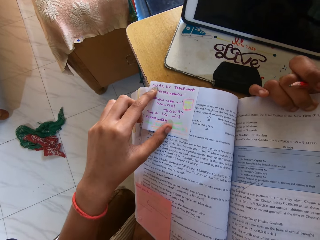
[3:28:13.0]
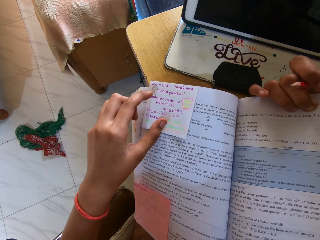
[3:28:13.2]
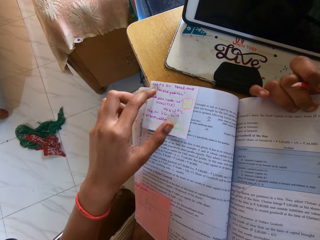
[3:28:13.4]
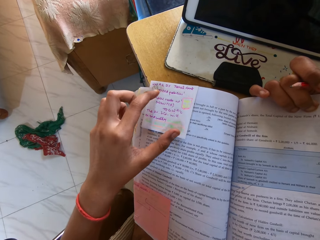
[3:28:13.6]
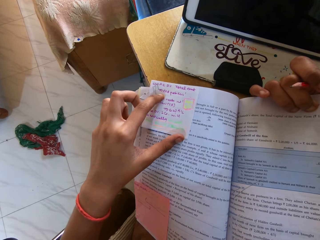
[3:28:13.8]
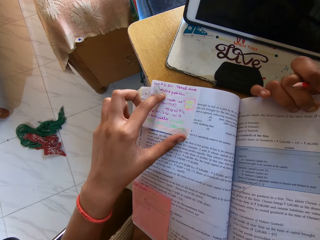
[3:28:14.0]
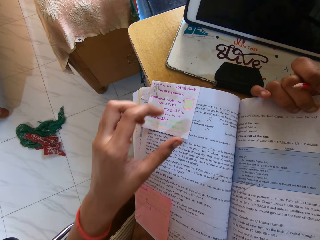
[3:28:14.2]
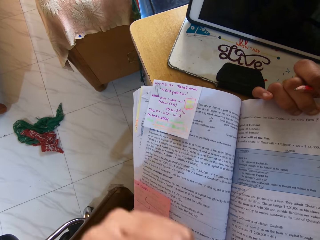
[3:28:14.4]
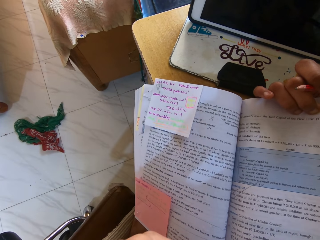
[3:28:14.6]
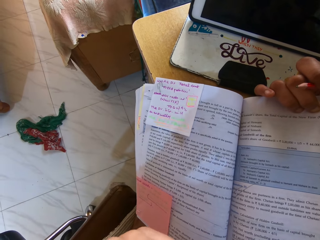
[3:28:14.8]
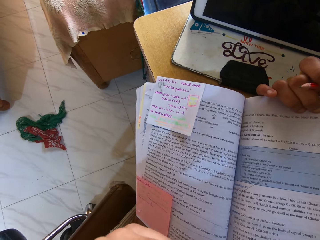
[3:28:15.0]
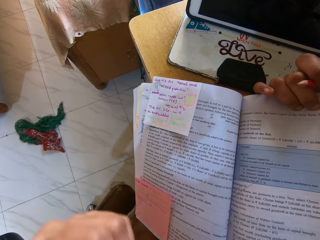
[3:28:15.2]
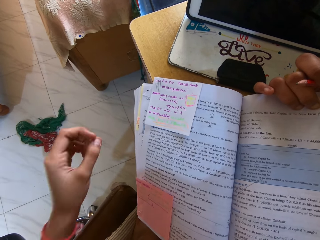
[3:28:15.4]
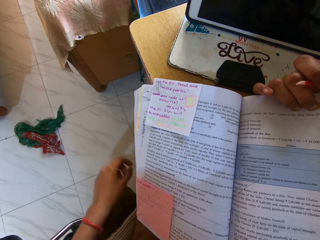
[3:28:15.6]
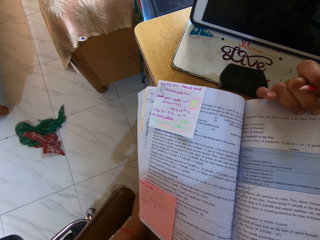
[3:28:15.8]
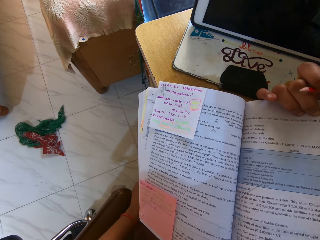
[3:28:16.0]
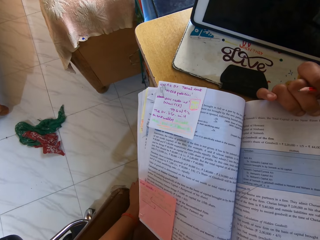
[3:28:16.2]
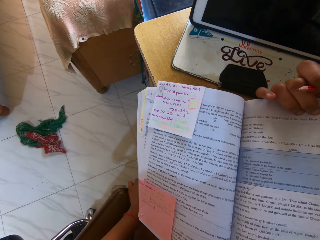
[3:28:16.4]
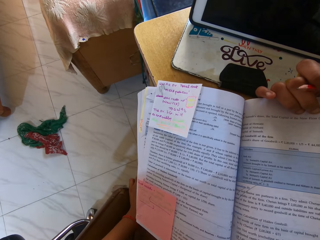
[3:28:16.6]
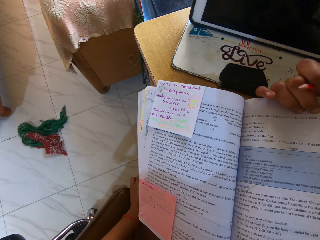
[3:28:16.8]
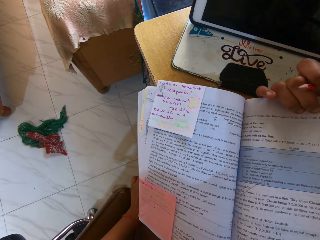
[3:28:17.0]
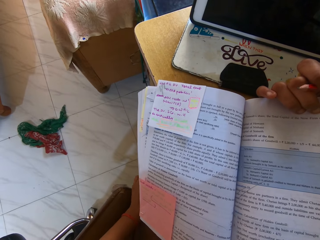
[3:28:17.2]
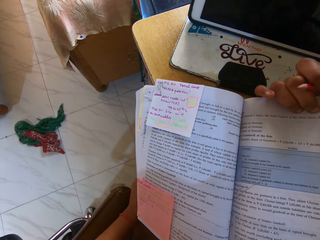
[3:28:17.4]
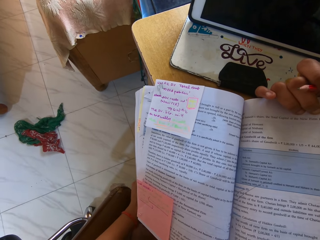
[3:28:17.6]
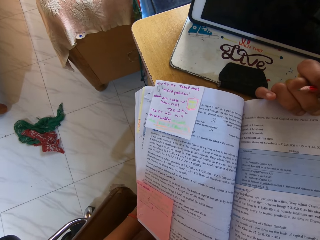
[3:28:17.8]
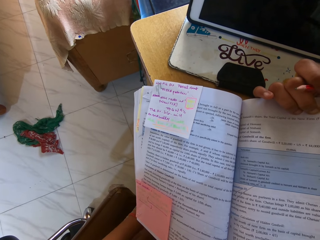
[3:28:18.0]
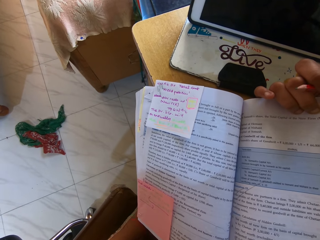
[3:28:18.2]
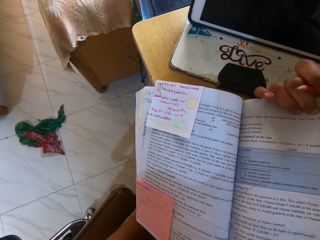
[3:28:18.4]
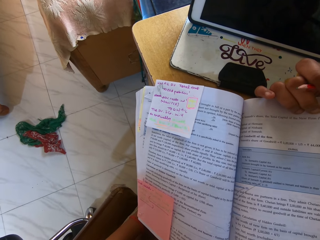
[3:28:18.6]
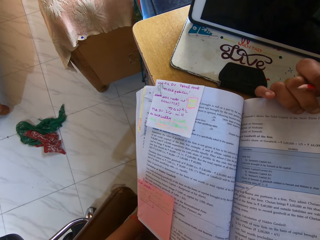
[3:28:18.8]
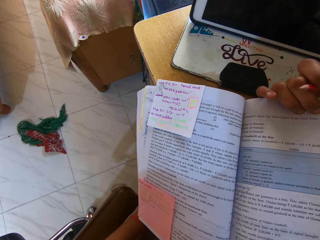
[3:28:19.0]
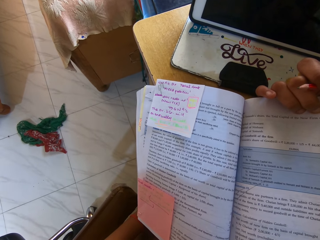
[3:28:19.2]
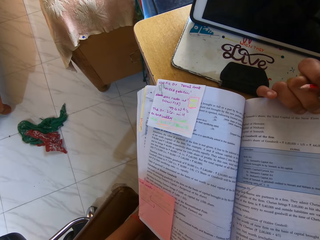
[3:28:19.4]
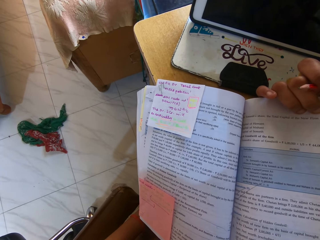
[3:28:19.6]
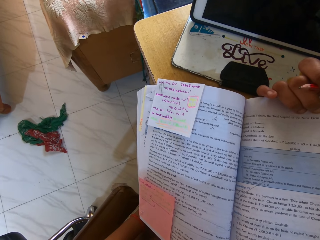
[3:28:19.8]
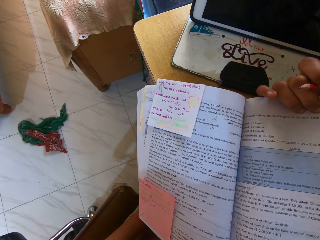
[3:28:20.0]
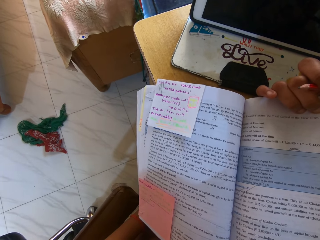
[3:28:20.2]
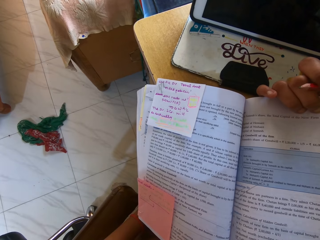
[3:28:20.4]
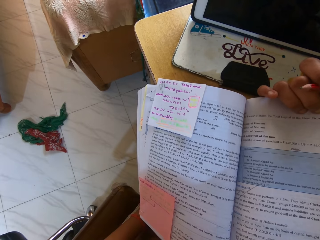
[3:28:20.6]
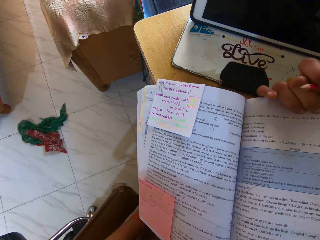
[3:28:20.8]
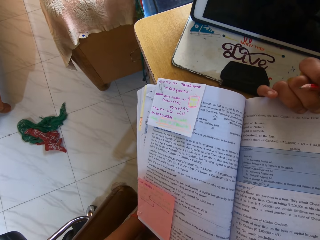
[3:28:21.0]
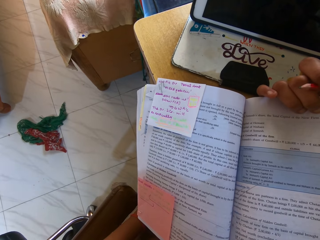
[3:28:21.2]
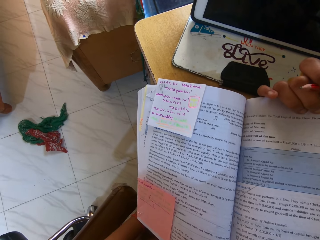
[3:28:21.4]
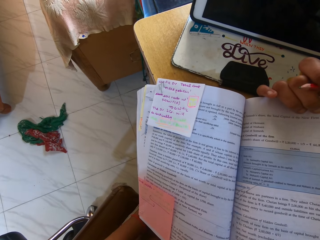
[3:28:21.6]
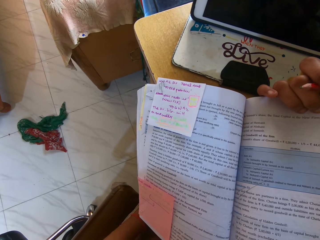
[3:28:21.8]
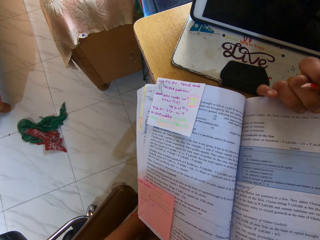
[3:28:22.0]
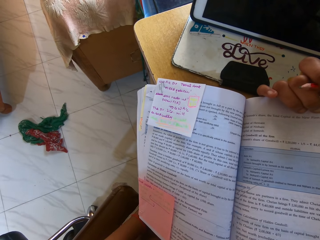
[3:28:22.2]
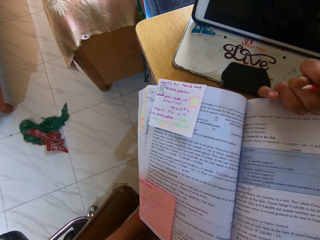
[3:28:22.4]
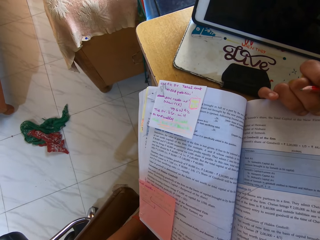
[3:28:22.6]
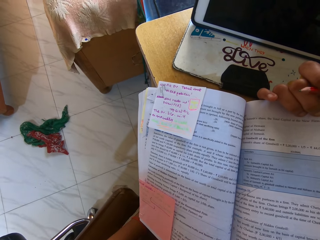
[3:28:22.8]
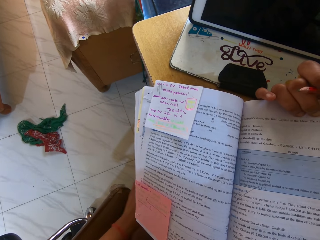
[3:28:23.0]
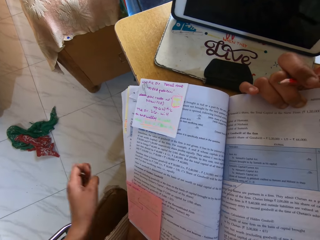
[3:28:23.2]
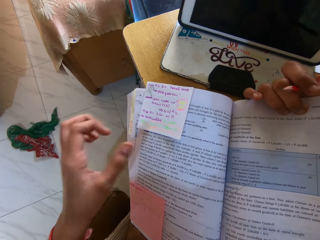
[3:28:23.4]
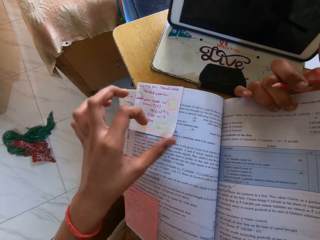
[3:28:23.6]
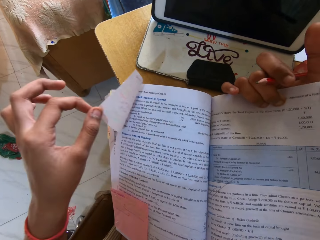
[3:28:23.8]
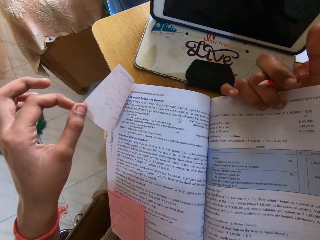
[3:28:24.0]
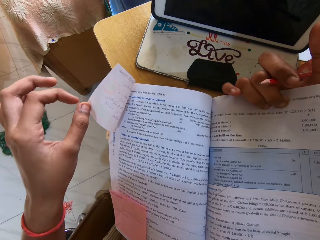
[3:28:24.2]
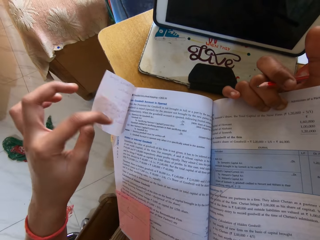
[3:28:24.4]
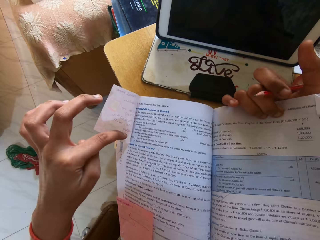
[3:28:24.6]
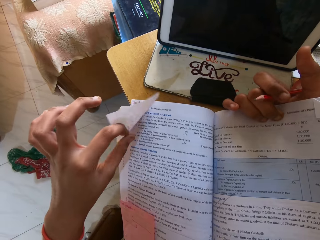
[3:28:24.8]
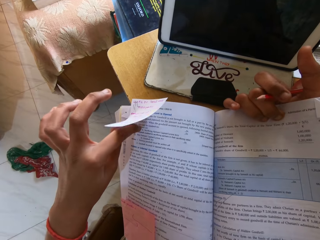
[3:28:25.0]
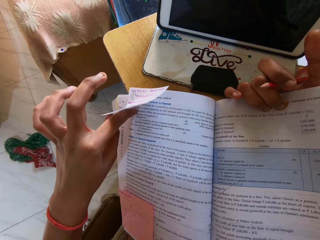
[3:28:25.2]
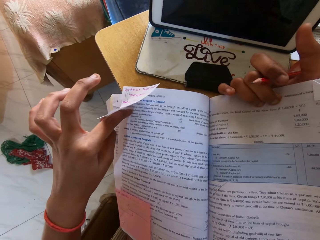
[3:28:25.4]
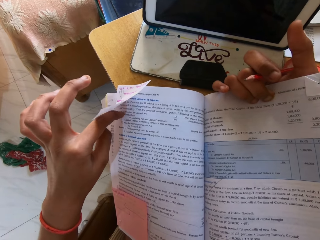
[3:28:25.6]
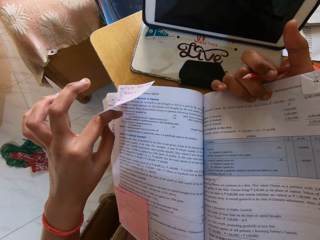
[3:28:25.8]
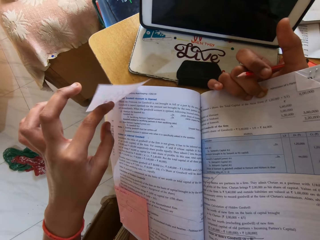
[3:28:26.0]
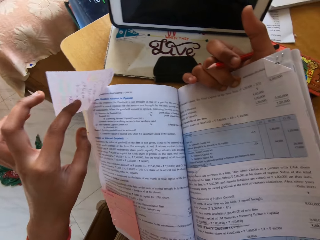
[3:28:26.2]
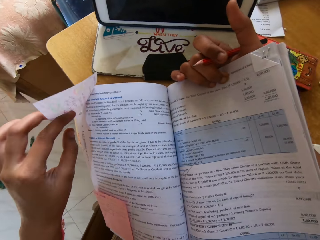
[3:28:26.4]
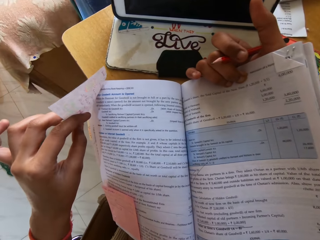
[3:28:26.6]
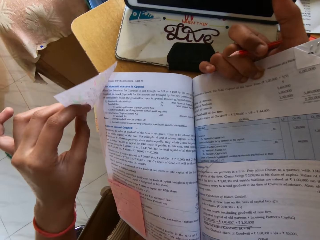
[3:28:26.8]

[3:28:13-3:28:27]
The camera wearer moves a finger on the notepad. They lift their hand up. They move their hand down. They look around. They move their hand up. They lift the notepad.

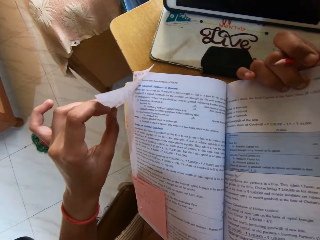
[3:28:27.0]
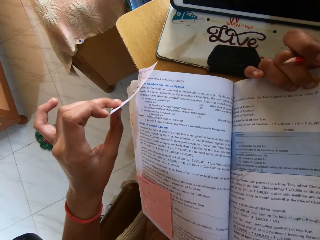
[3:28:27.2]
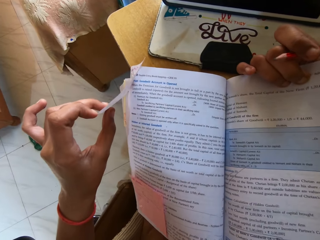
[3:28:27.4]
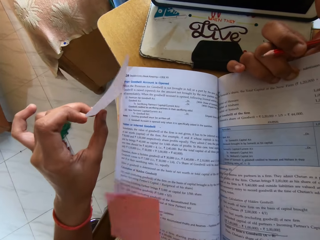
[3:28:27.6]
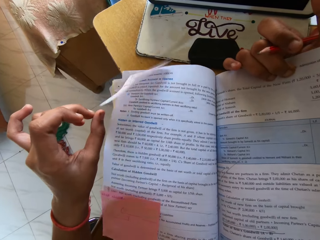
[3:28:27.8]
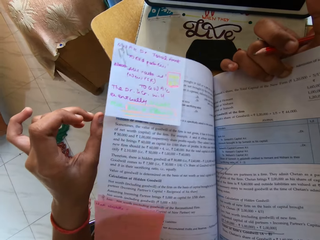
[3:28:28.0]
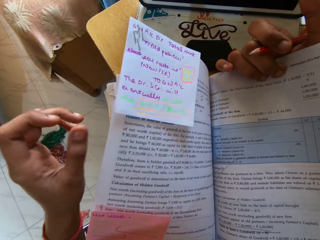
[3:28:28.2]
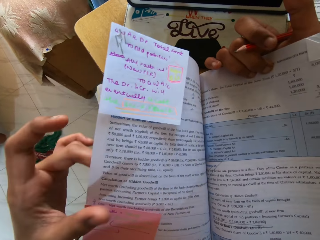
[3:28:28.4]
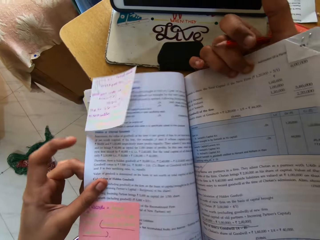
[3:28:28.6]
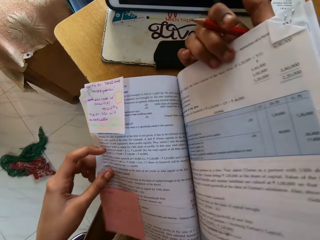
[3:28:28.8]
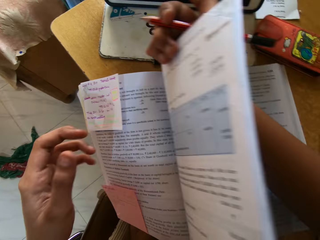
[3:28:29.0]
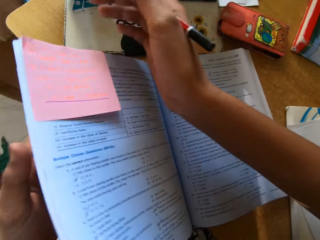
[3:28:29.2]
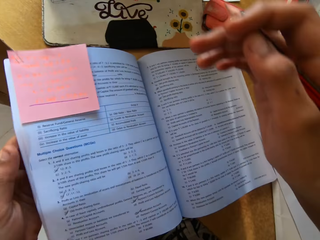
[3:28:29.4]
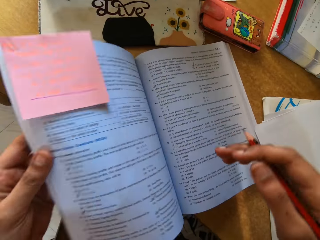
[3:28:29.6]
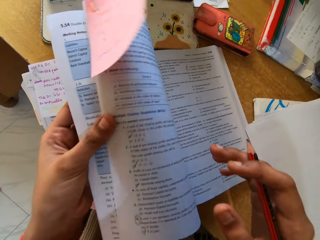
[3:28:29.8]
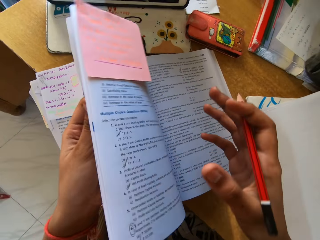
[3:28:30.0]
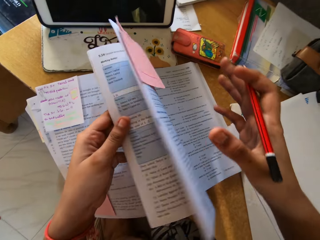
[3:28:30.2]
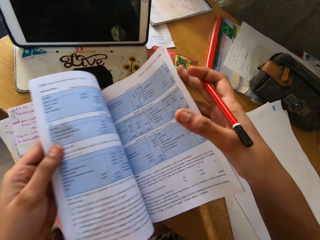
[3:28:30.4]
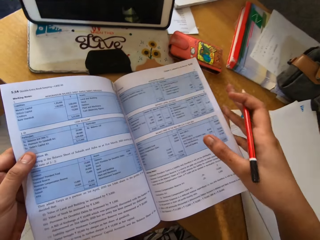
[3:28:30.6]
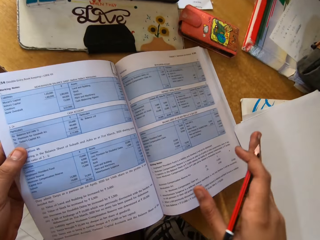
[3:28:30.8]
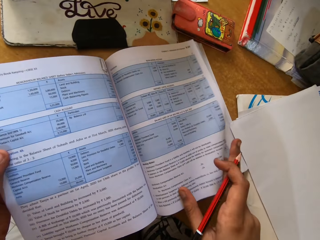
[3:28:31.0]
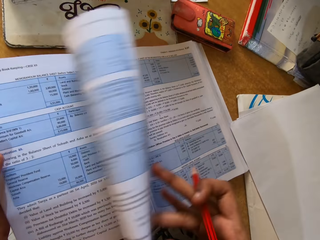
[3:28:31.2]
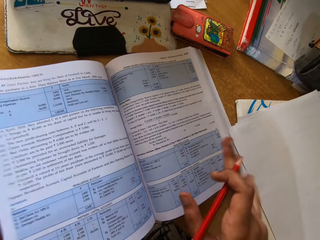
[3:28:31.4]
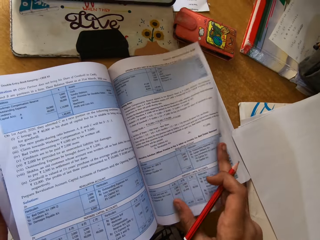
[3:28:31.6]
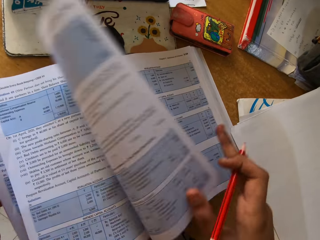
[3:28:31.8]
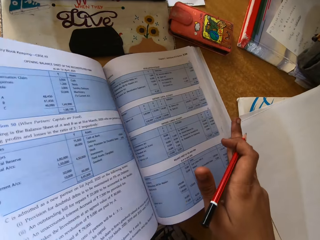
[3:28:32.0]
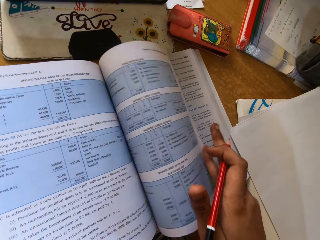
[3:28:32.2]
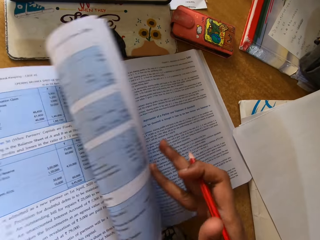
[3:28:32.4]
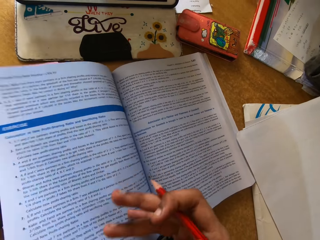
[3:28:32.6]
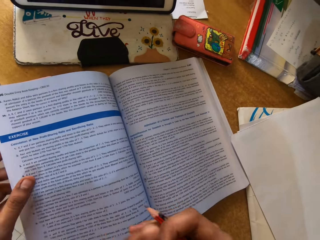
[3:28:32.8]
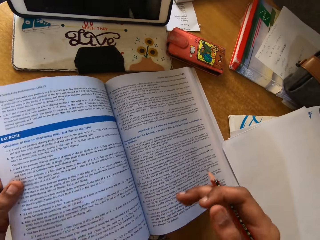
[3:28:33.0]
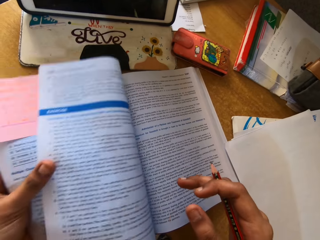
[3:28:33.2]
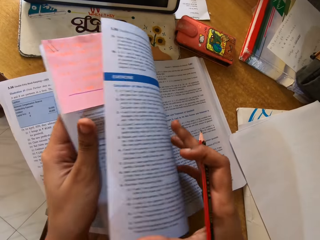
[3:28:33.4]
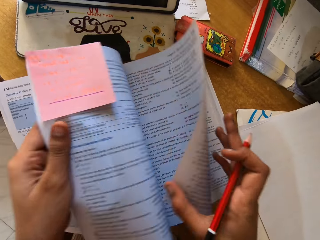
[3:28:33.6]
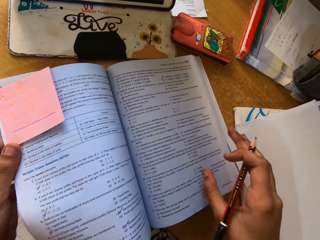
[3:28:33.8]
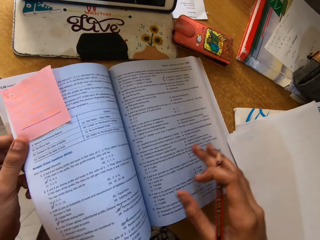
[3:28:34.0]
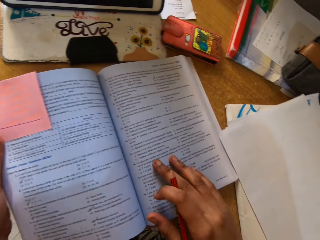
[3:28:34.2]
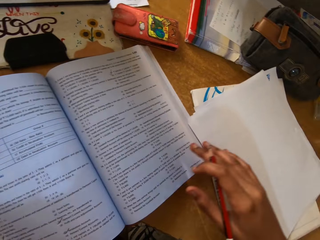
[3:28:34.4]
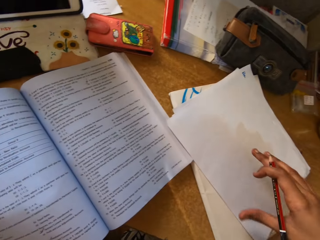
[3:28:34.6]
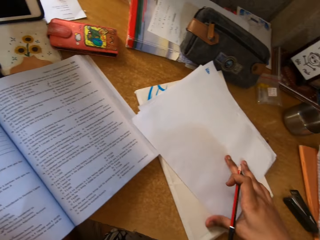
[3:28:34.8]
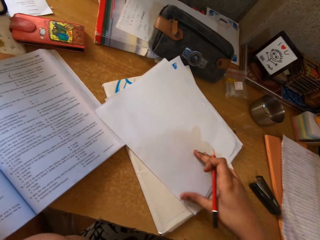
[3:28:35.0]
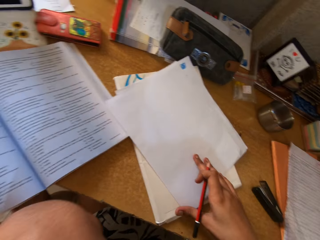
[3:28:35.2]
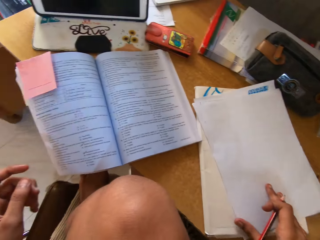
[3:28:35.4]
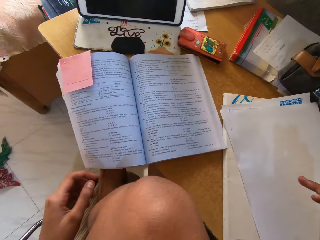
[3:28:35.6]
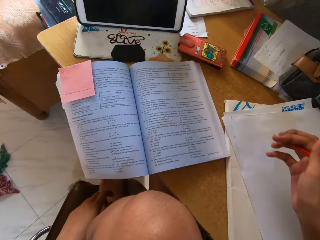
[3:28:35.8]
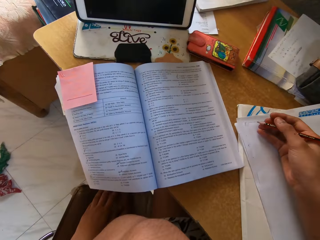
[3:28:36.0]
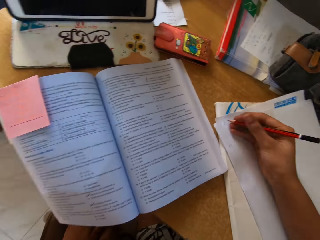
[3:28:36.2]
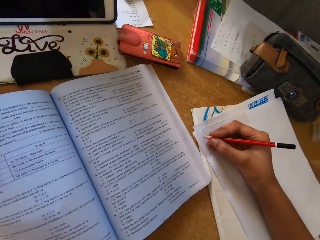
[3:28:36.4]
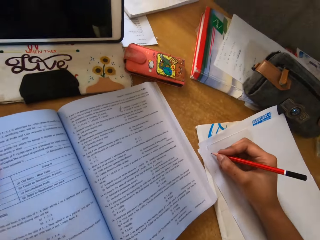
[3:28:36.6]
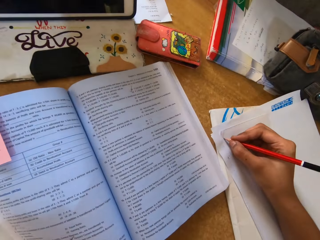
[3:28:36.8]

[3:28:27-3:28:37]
The camera wearer moves their hand up. They hold the page. They move the page down. They hold the pages. They peruse the pages. They move their hand up. They peruse the pages. They touch the pages. They turn the page. They peruse the pages. They move their hand down. They touch the paper. They lift their hand up. They move their hand down. They place their hand on the paper.
